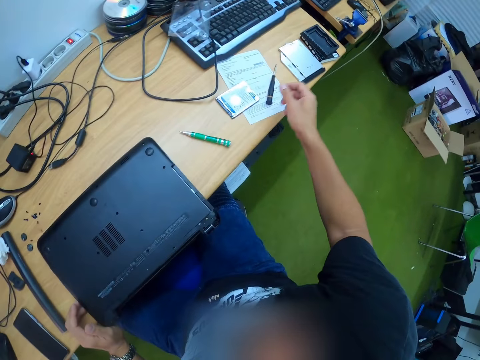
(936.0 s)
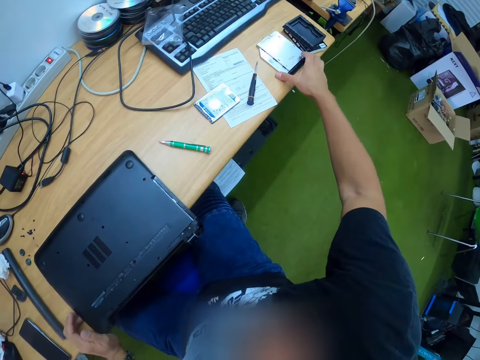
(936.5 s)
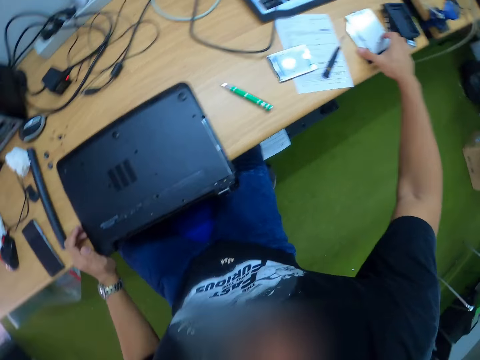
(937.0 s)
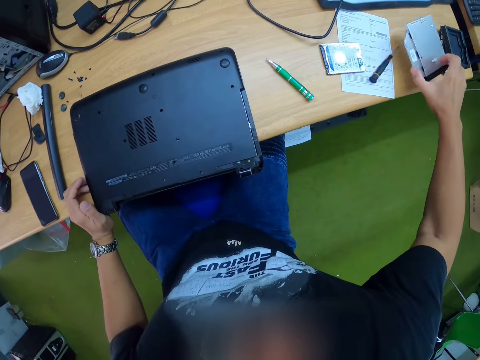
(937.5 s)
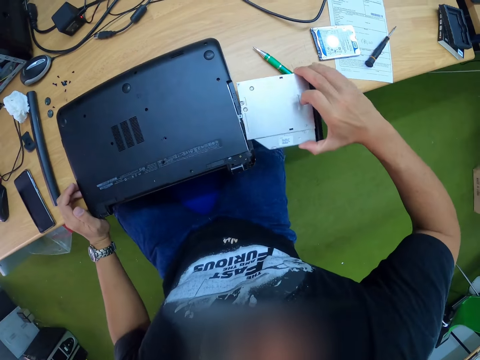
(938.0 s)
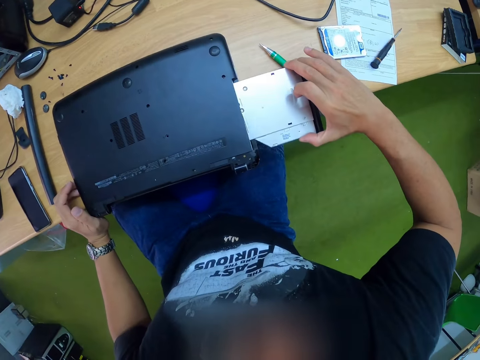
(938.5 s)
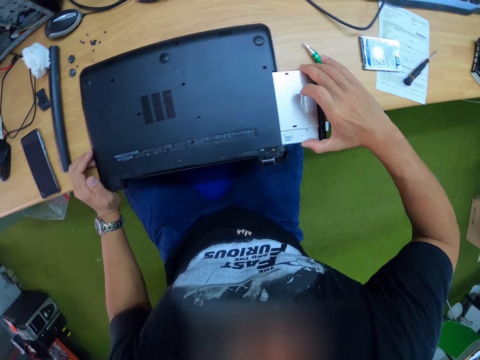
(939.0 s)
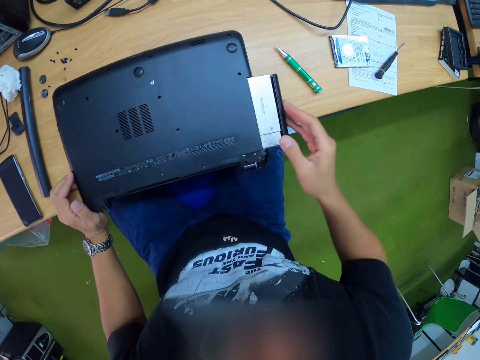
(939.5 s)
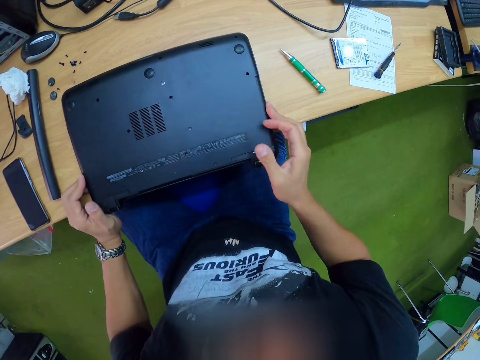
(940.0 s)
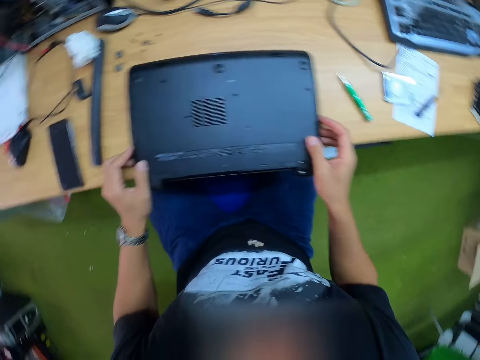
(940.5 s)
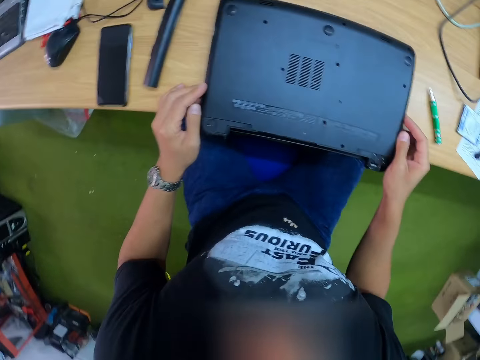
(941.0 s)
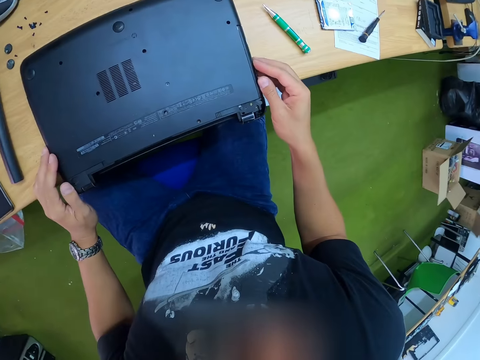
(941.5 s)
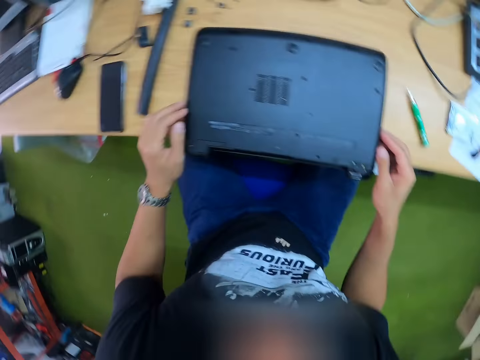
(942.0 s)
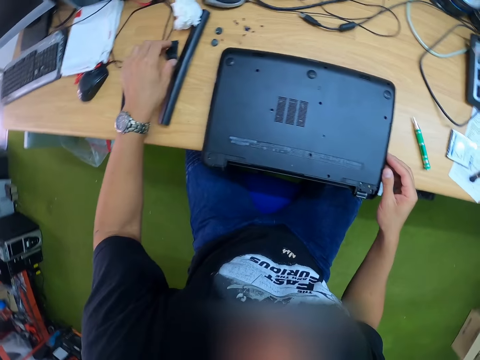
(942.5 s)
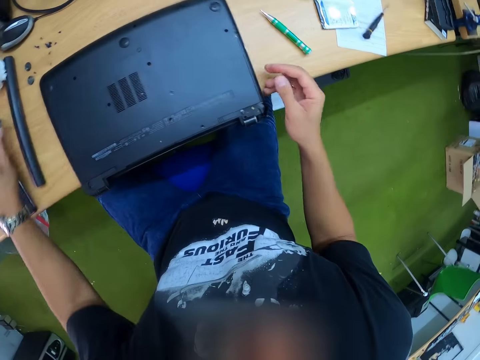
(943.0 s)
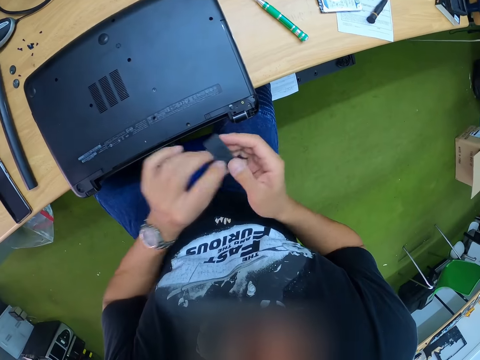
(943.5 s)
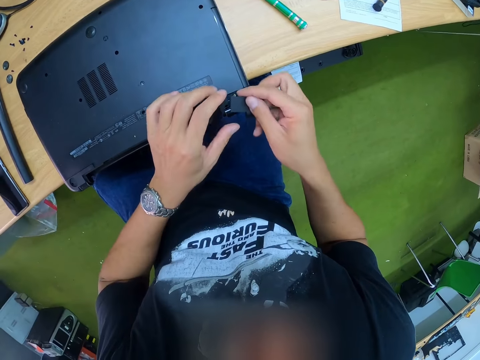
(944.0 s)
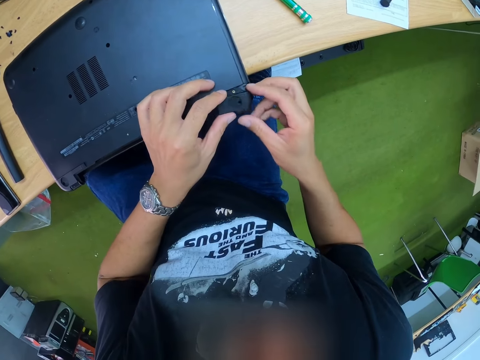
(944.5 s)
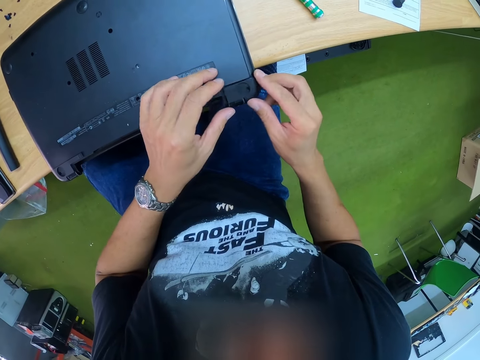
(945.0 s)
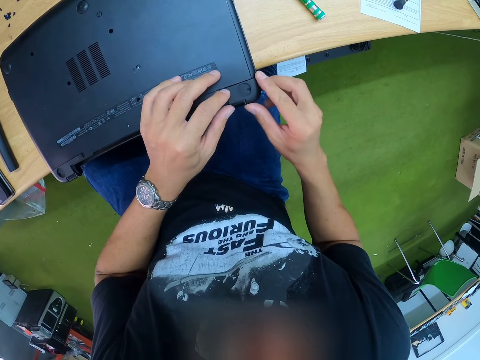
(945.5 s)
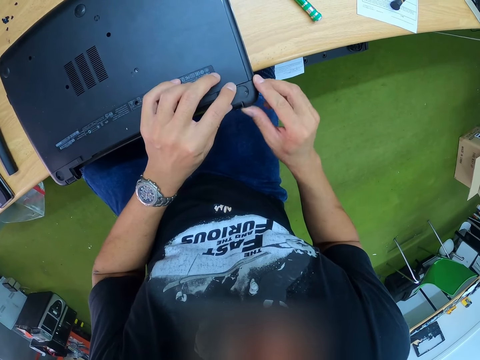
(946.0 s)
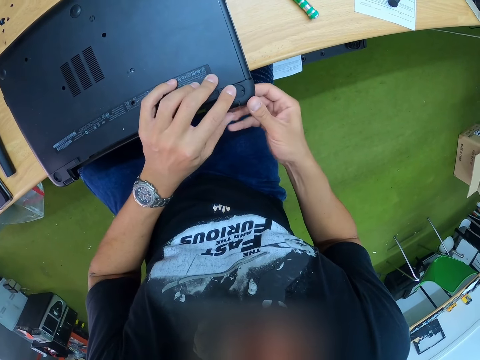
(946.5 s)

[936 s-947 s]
The camera wearer grabs a CD drive from the table with his right hand. He inserts the CD drive into the laptop with his right hand. He grabs the laptop hinge cover from the table with his left hand. He holds the laptop hinge cover with the right hand. He passes the laptop hinge cover to his right hand. He places the laptop hinge cover on the laptop with both hands.

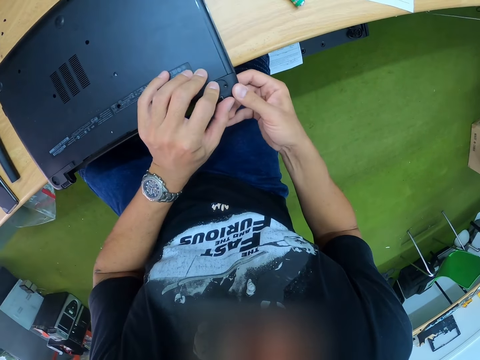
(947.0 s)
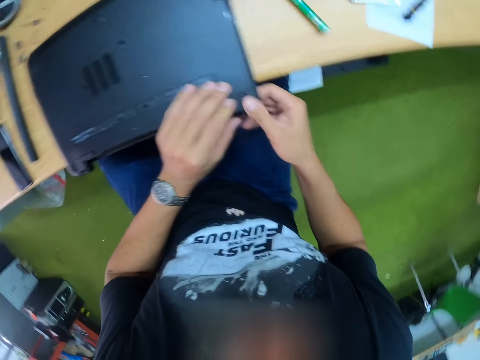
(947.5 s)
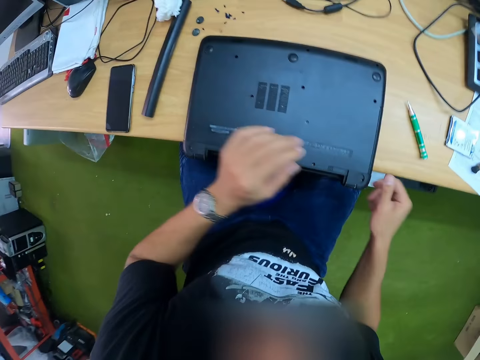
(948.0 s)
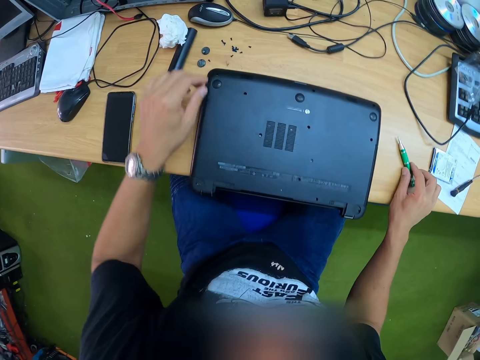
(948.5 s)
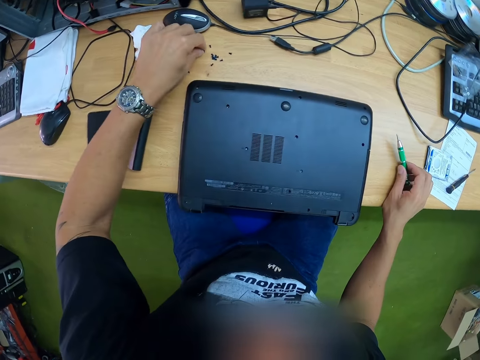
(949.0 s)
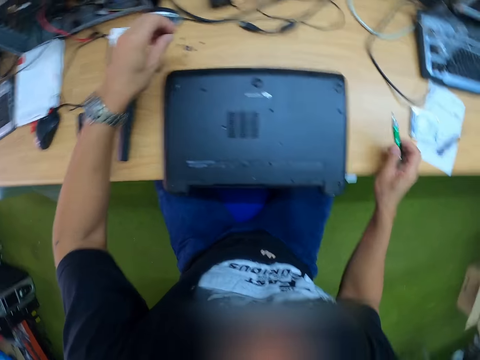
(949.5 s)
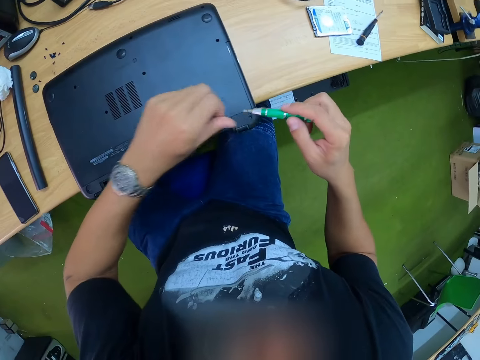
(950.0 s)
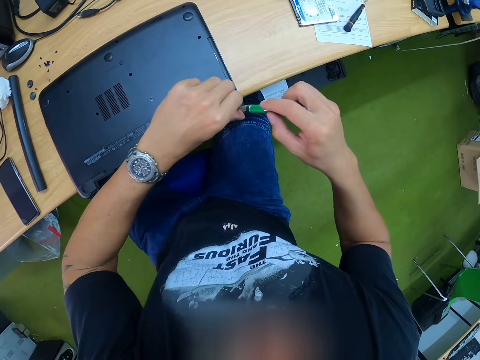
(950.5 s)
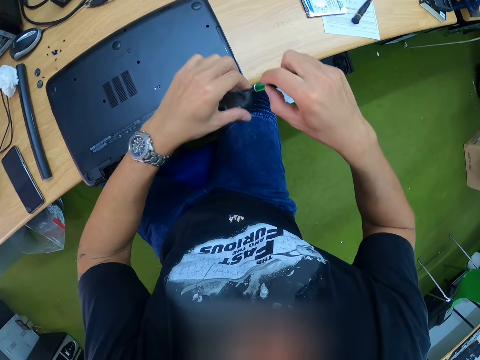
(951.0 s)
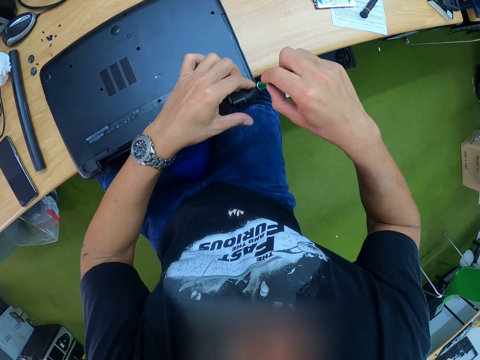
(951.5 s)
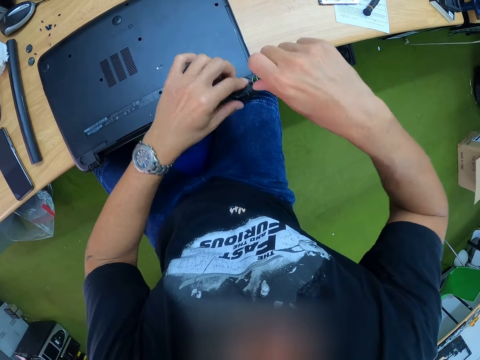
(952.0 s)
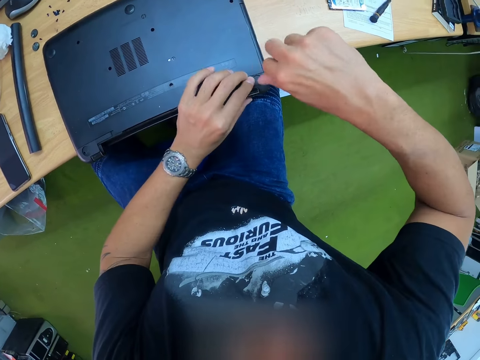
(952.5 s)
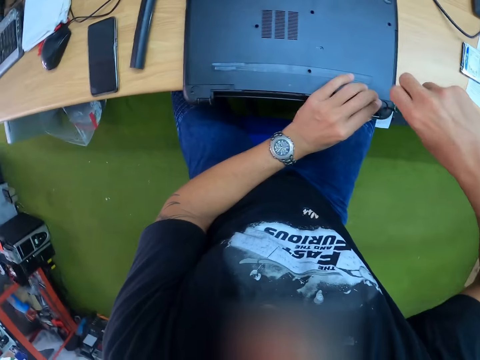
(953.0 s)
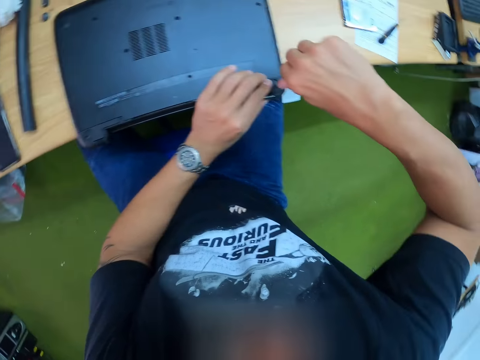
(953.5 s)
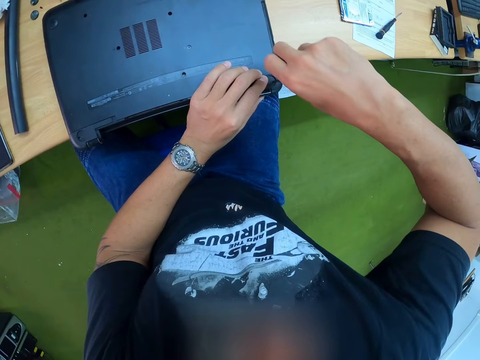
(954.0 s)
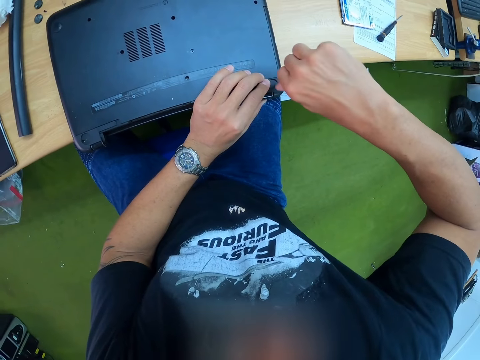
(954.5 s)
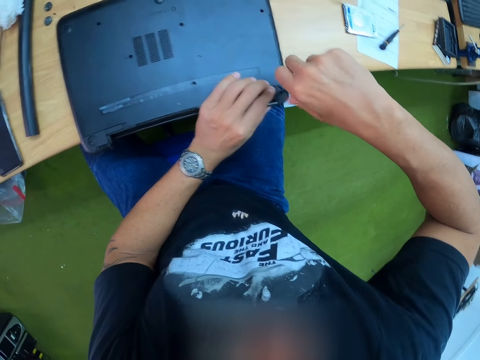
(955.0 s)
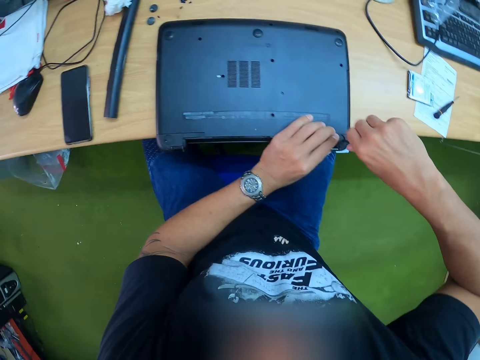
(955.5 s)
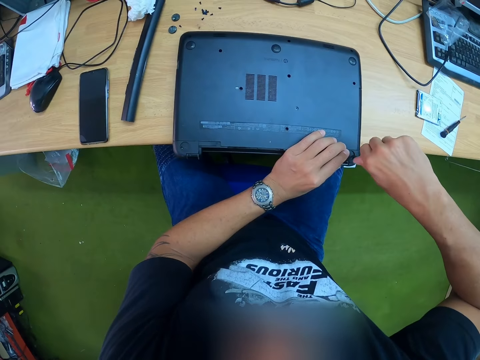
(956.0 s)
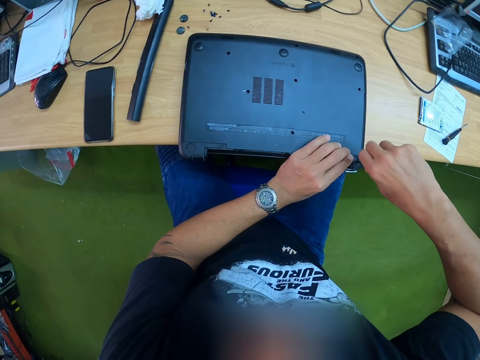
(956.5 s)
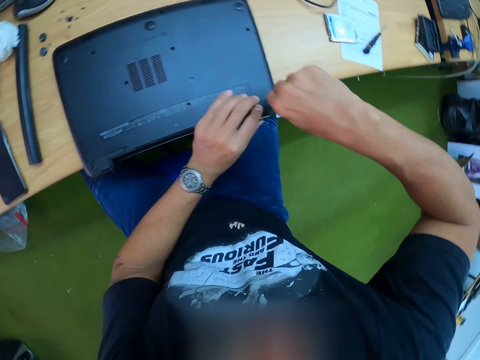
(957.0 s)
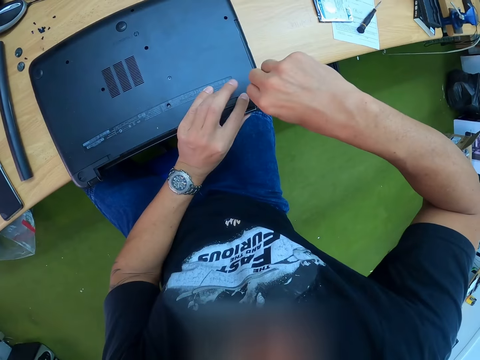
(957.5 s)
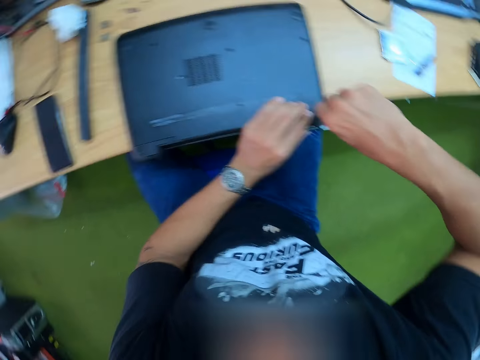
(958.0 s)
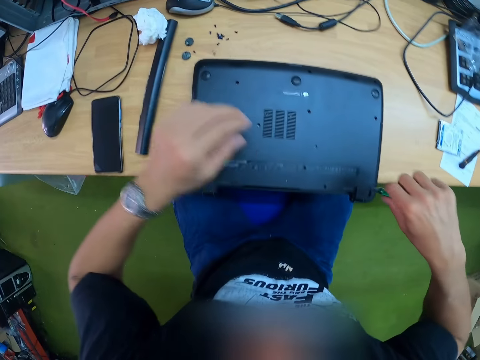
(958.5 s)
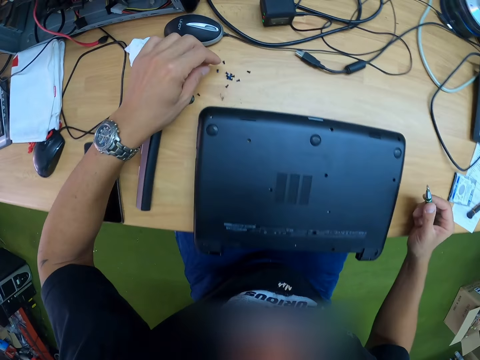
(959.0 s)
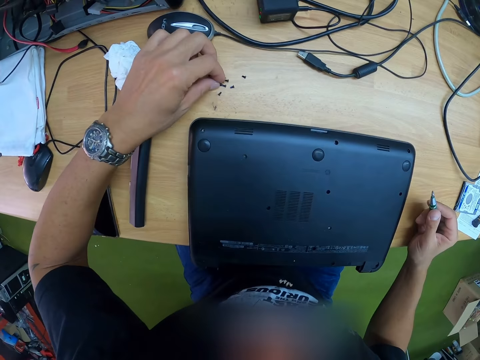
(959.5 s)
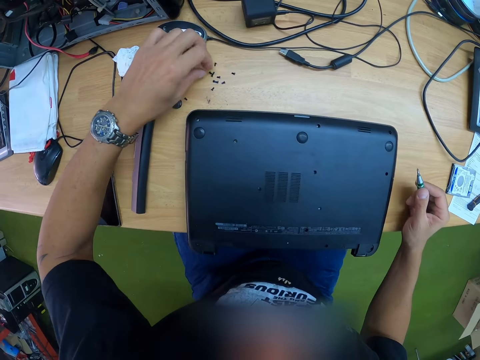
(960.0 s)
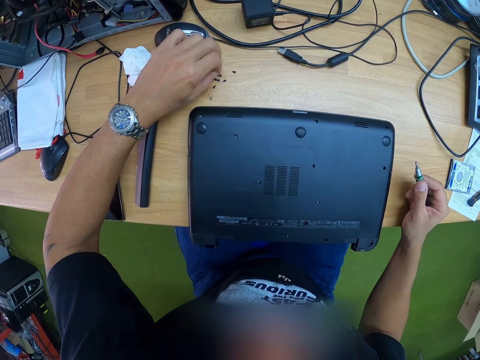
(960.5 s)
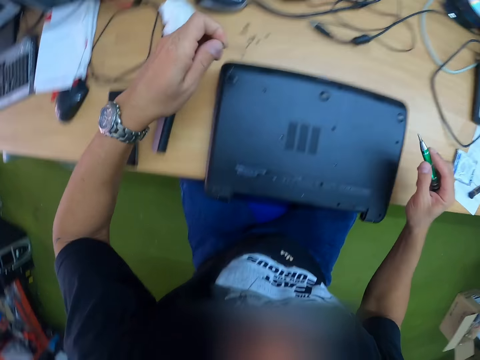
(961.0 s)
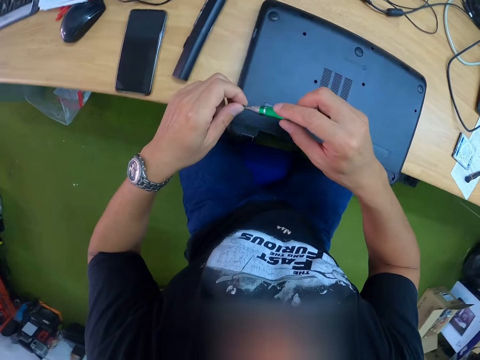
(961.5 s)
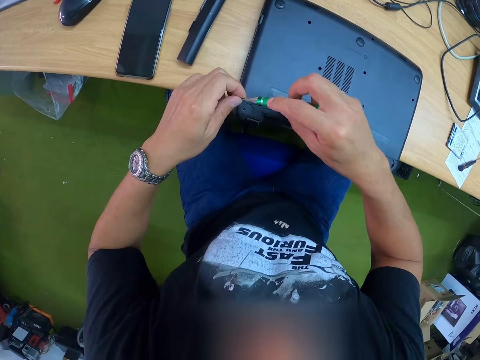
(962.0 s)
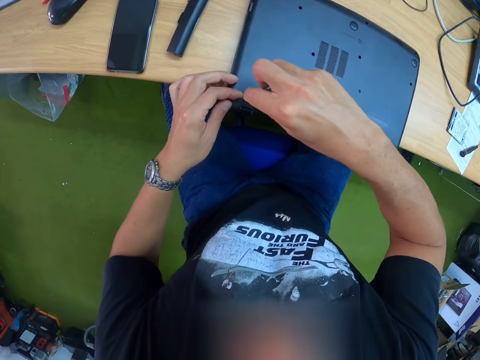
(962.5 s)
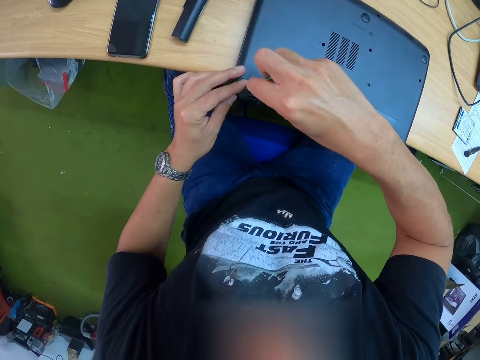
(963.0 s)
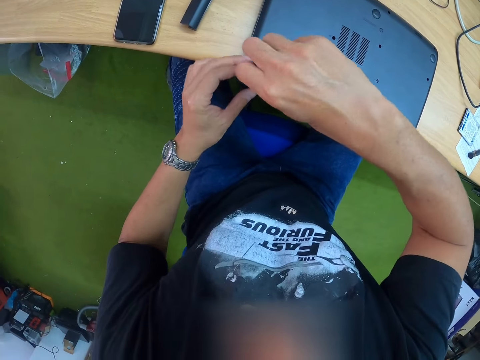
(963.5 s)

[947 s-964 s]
The camera wearer picks up the screwdriver with the right hand. He picks up a screw from the table with his left hand. He attaches the screw to the screwdriver in his right hand. He inserts the screw into a screw hole with his right hand. He screws in the screw with the screwdriver in his right hand. He picks up a screw from the table with his left hand. He attaches the screw to the screwdriver in his right hand. He tightens the screw with the screwdriver.
